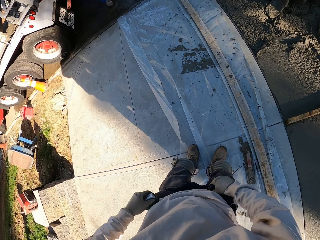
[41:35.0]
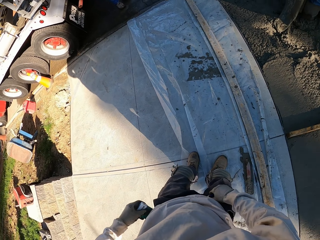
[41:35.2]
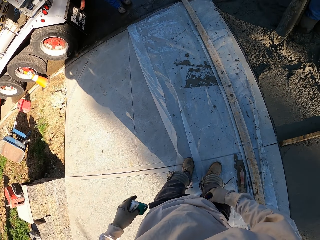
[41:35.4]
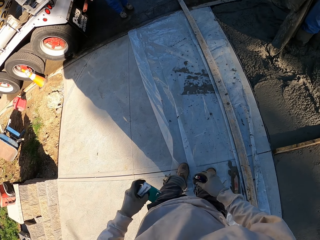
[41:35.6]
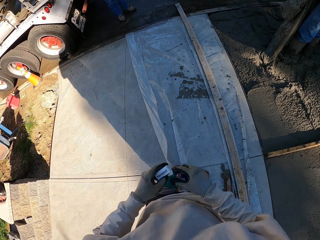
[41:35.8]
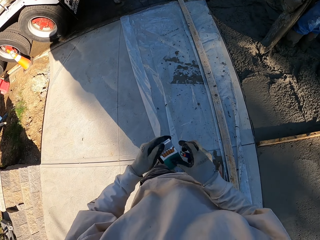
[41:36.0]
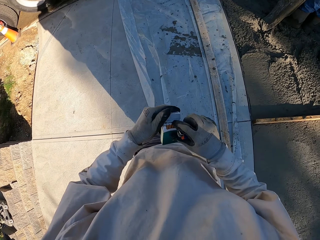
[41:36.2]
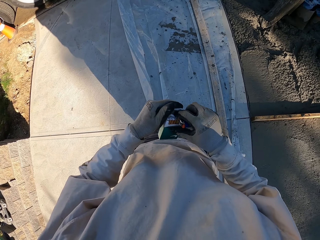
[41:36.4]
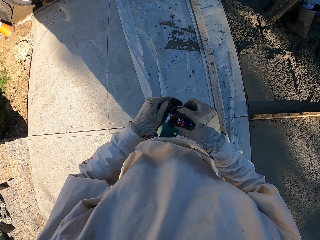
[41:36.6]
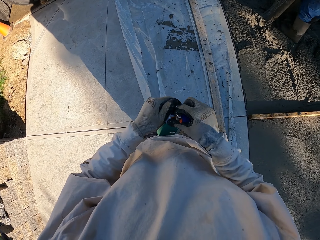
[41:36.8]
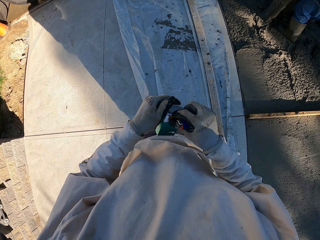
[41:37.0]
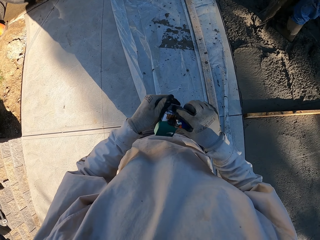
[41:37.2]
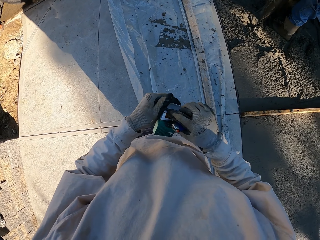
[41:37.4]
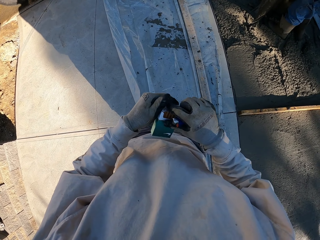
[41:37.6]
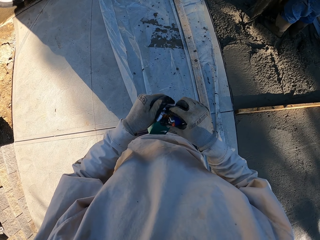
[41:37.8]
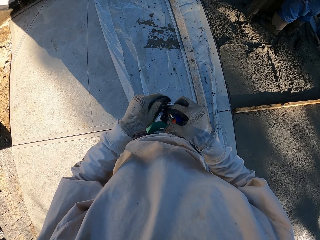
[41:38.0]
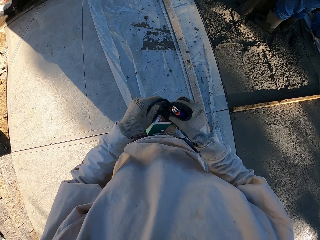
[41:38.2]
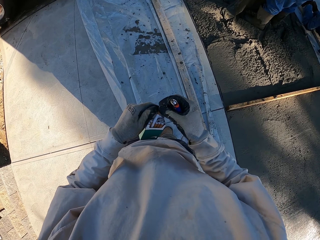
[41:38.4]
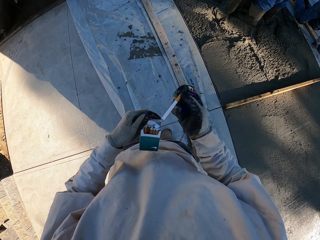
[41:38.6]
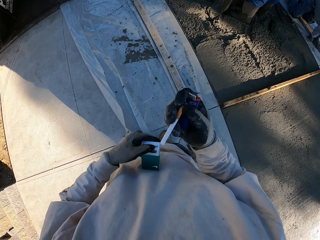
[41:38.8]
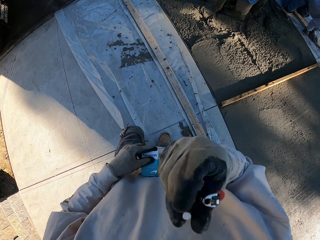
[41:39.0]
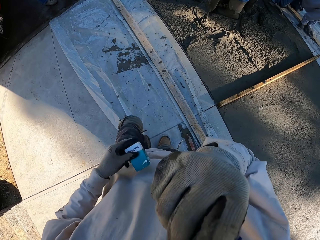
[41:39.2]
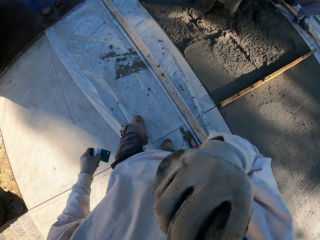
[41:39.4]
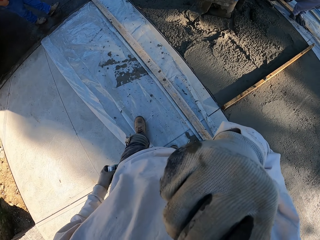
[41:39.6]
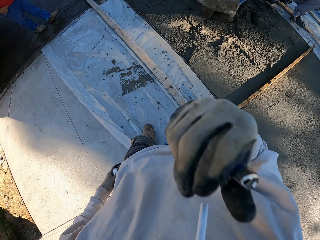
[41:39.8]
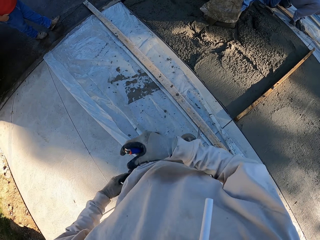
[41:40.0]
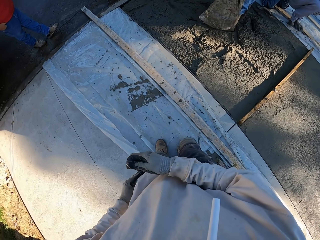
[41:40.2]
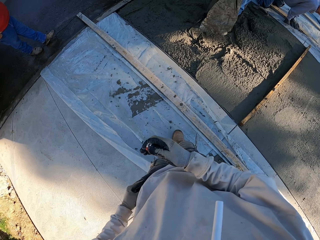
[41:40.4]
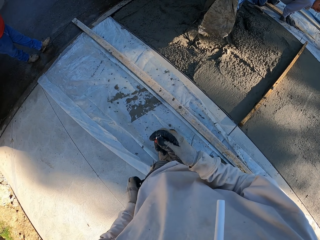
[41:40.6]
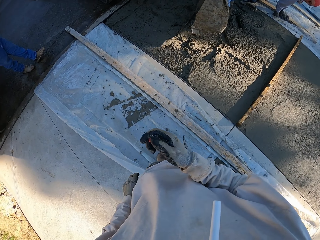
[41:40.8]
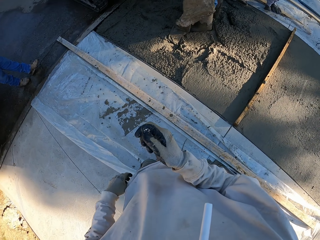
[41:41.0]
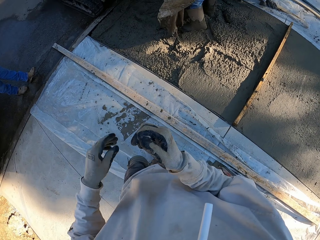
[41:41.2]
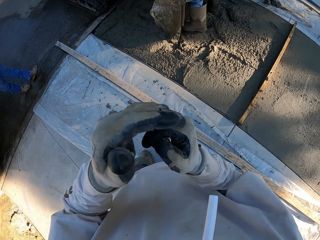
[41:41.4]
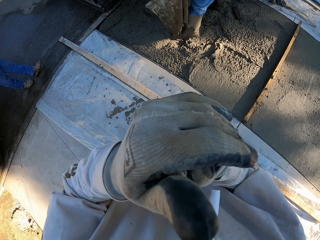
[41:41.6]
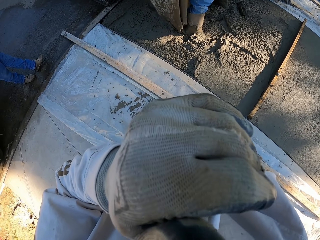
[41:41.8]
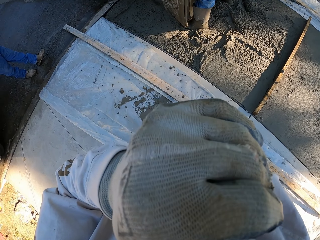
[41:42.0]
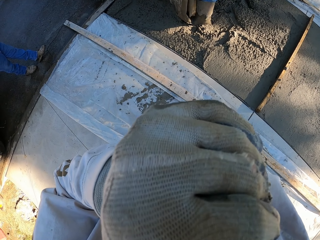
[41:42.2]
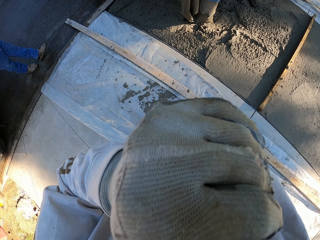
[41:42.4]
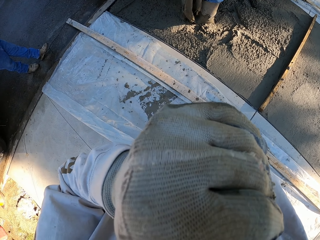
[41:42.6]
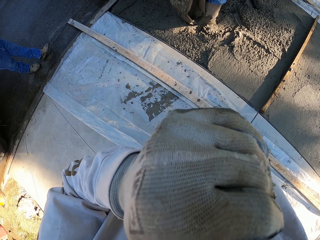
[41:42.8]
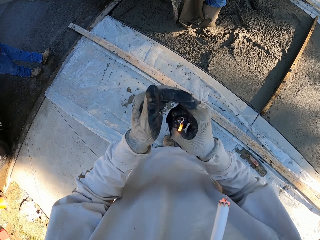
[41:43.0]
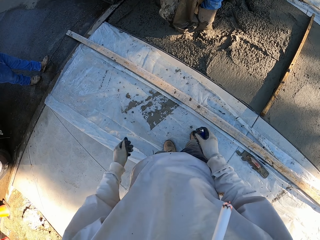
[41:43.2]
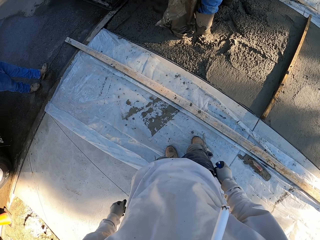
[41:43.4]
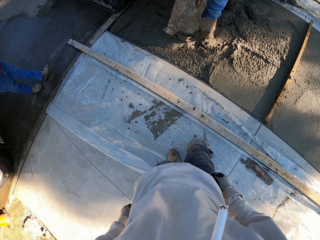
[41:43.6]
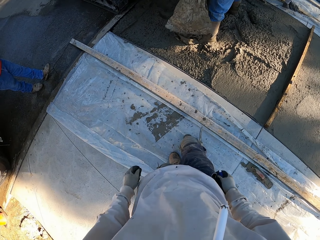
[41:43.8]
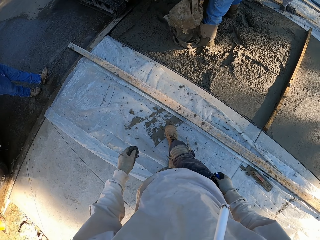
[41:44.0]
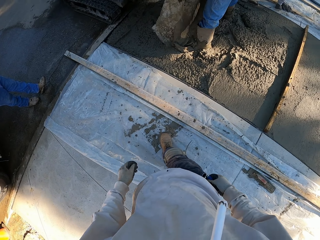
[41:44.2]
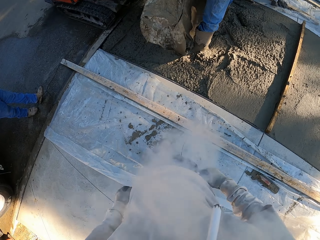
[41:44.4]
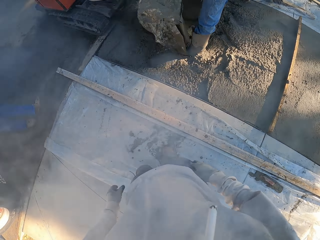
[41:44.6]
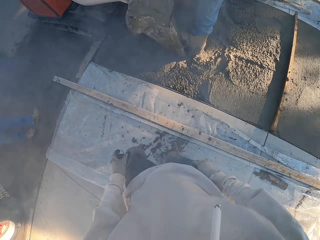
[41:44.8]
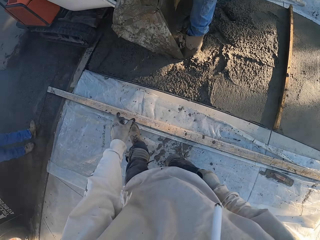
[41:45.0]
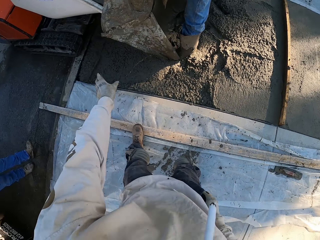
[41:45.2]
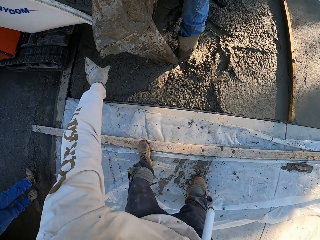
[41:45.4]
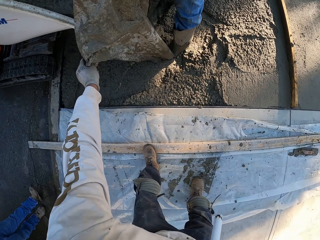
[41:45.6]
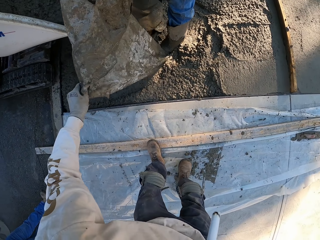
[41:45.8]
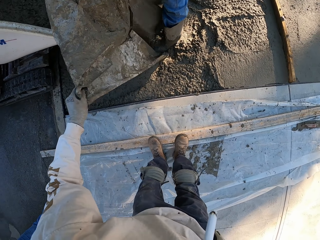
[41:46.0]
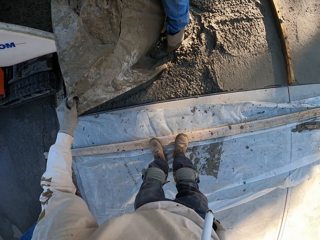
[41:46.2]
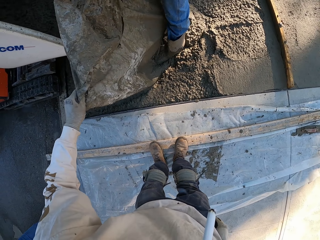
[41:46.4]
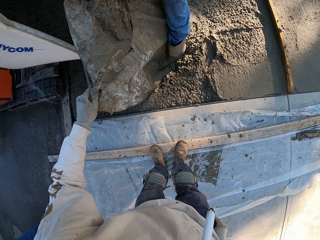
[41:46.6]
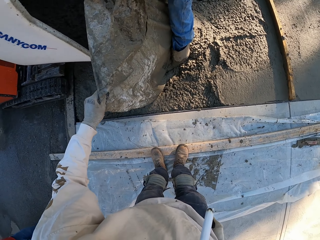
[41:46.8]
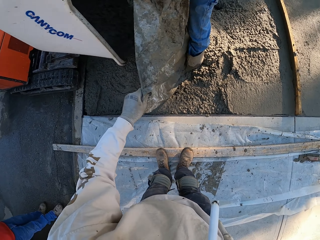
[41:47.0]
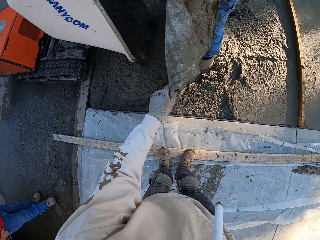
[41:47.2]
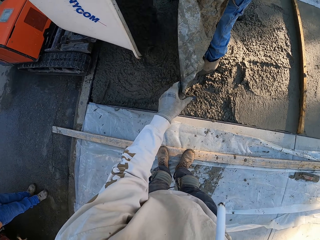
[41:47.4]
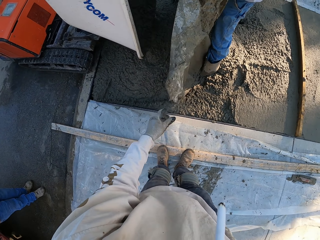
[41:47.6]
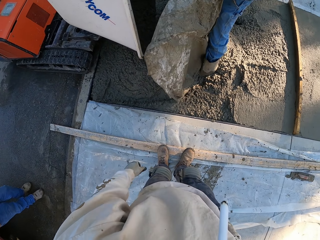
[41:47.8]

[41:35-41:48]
The camera wearer removes a packet of cigarettes and a match from the pockets. They open the packet of cigarettes. They pick up a cigarette. They put the cigarette in the mouth. They walk. They put the packet of cigarettes in the pocket. They smoke the cigarette. They light the cigarette. They hold a plastic paper.

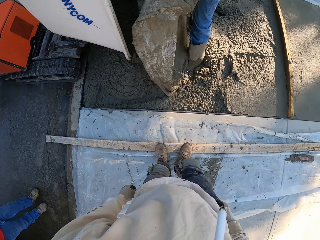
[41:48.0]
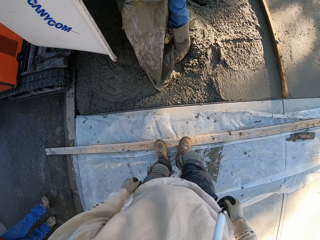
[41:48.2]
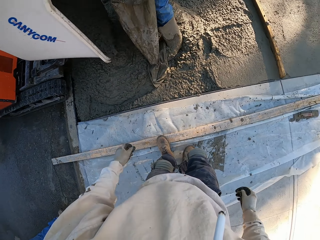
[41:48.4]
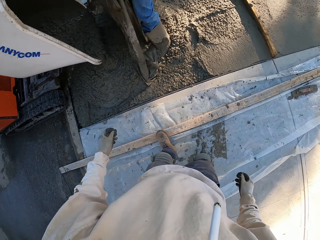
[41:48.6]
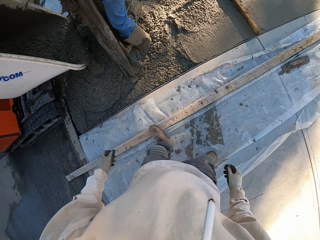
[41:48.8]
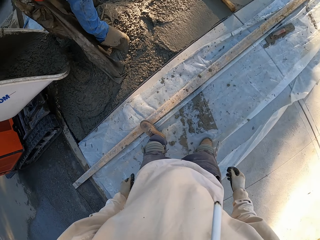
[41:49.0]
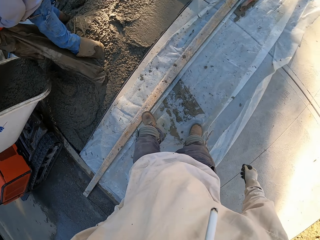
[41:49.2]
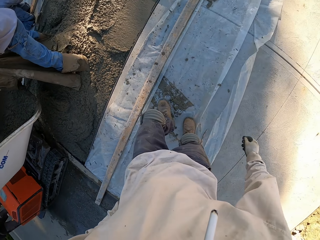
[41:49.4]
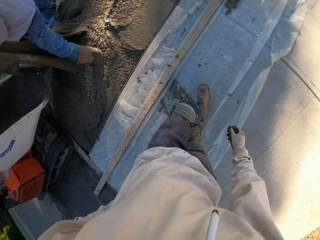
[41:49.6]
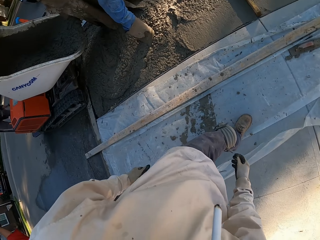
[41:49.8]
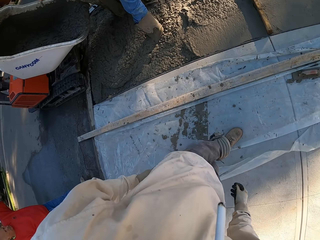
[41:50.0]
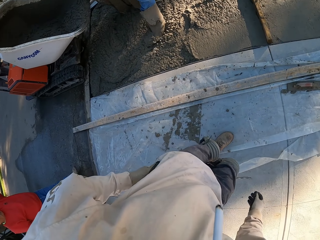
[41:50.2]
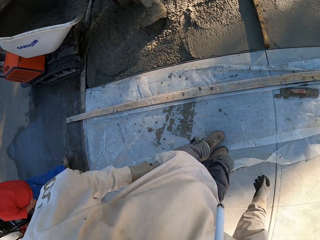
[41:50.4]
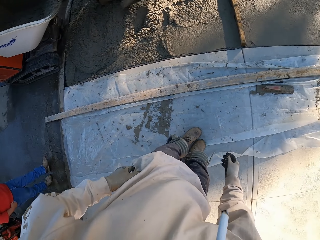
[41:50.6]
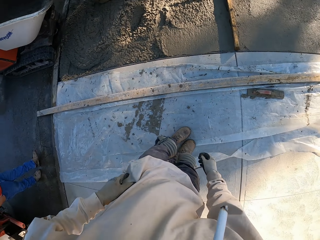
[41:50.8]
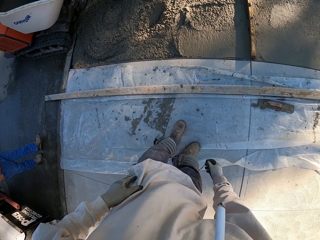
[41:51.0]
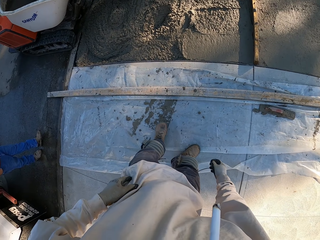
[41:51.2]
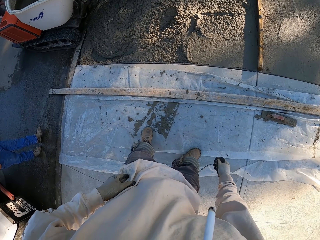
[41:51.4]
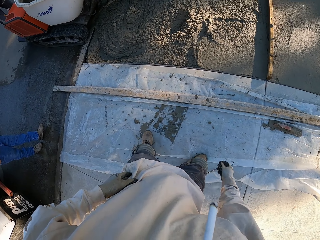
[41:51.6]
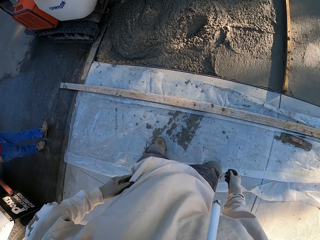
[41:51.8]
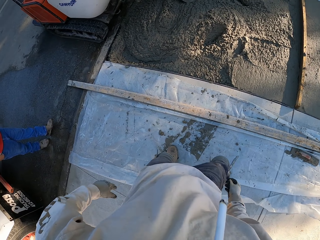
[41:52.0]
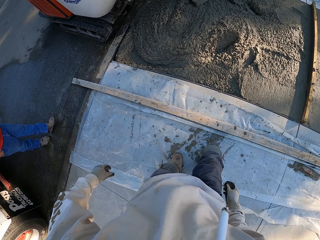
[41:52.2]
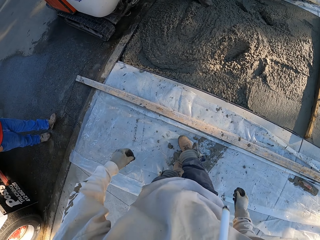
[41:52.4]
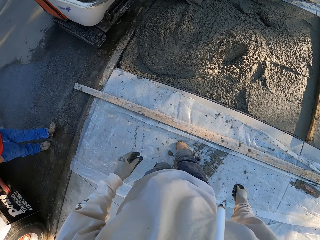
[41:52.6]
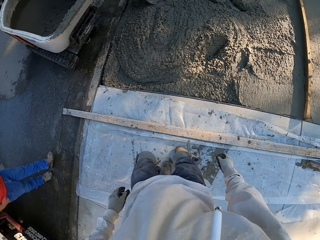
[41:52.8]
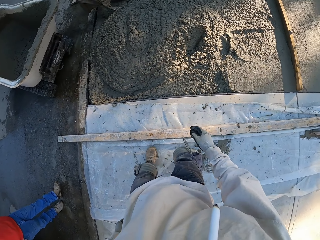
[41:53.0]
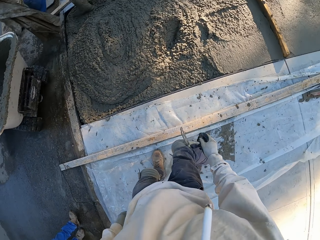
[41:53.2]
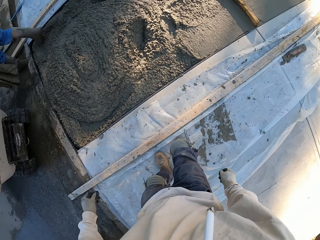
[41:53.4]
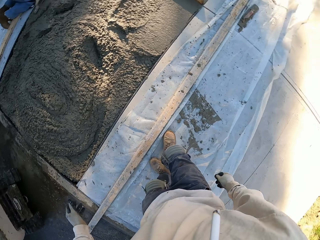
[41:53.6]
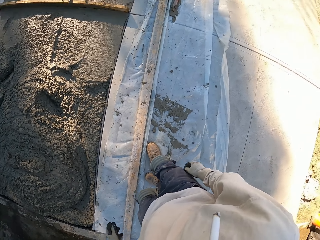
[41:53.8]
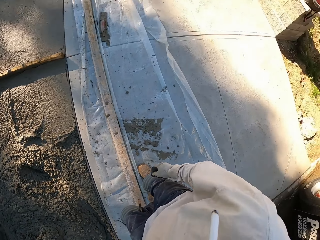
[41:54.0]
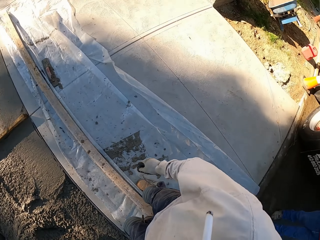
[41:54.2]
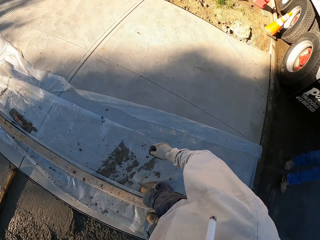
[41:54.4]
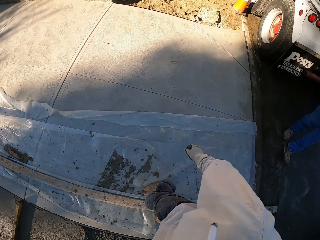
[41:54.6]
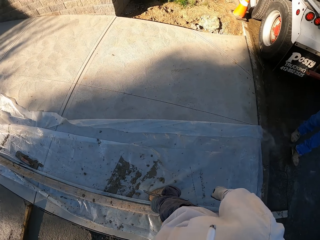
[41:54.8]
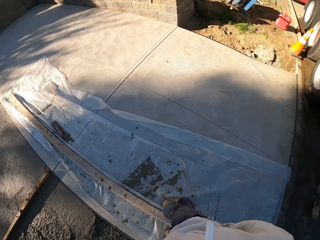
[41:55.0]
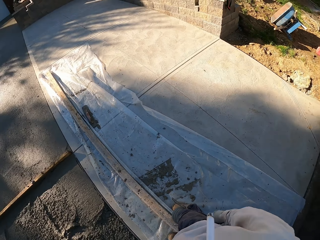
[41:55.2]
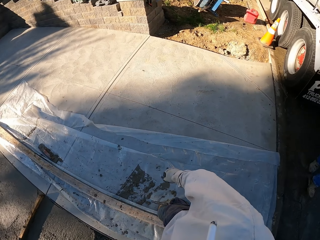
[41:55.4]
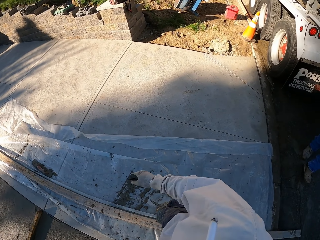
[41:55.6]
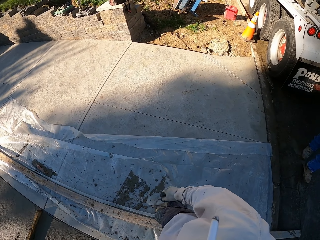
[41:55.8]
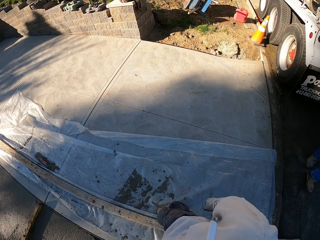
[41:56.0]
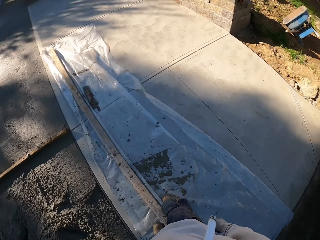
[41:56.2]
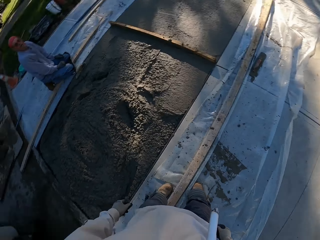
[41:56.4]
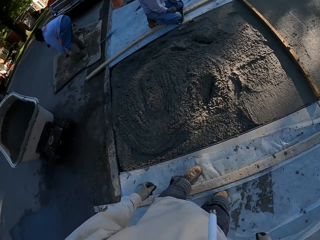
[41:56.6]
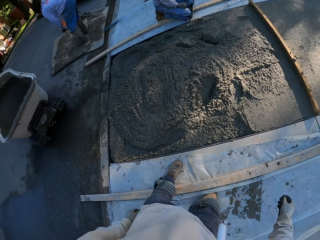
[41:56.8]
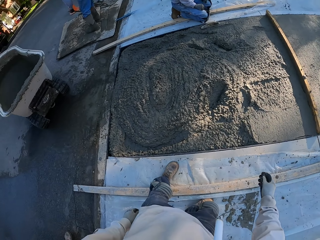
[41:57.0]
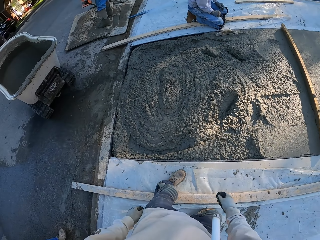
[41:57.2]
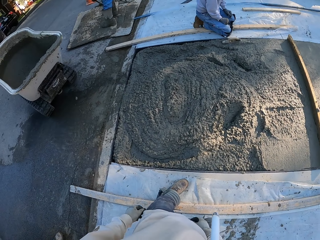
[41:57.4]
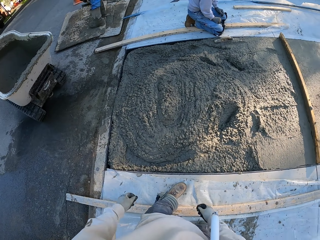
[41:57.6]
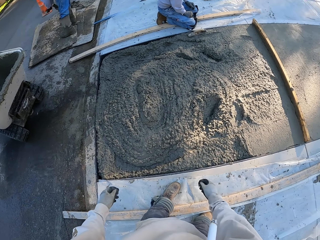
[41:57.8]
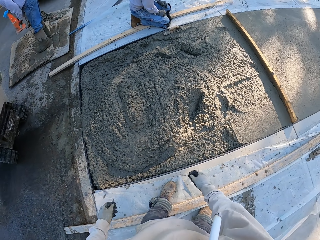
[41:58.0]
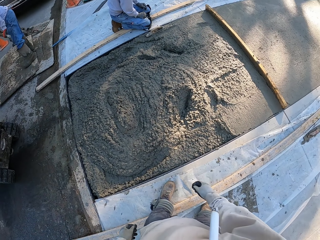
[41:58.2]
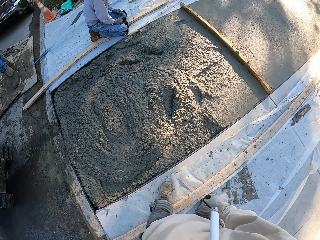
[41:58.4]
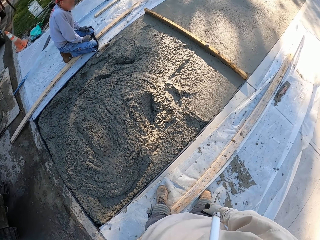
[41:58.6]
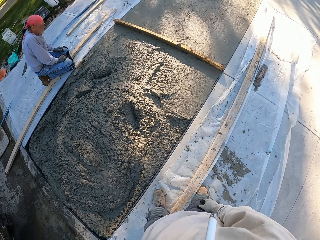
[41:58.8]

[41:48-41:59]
The camera wearer paces. They rotate the camera.
